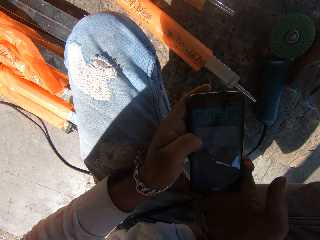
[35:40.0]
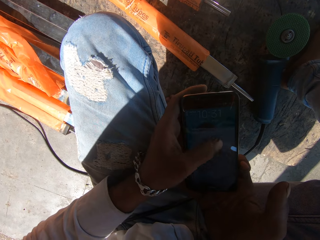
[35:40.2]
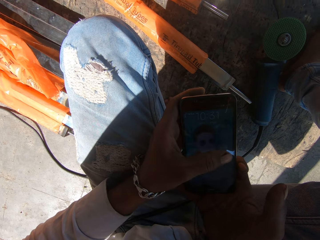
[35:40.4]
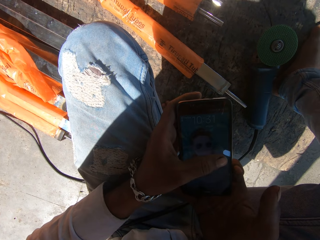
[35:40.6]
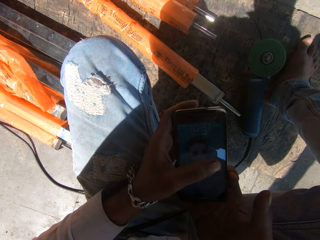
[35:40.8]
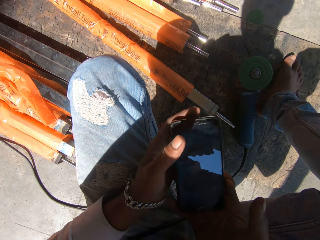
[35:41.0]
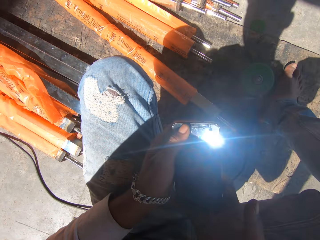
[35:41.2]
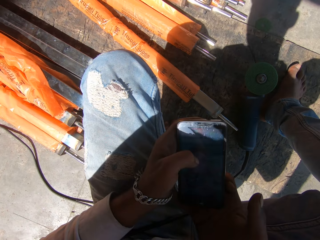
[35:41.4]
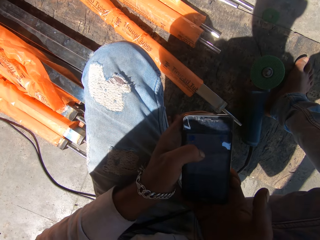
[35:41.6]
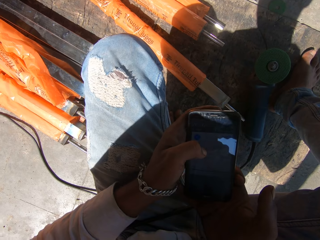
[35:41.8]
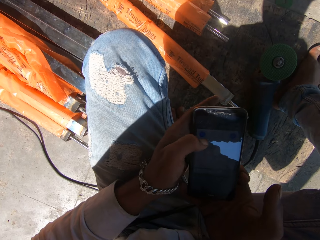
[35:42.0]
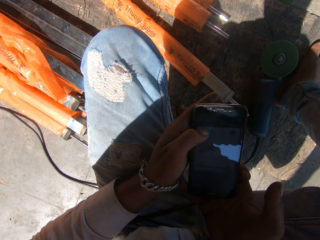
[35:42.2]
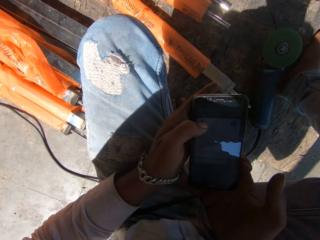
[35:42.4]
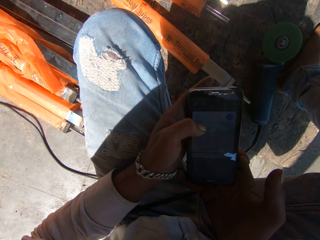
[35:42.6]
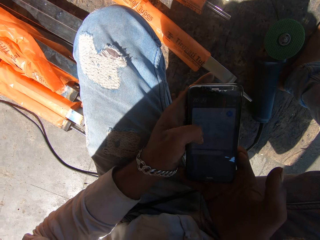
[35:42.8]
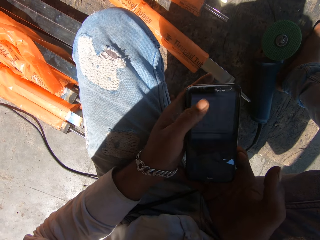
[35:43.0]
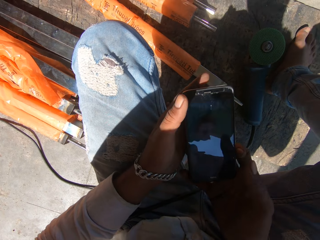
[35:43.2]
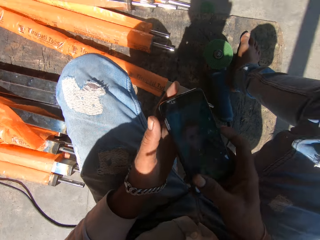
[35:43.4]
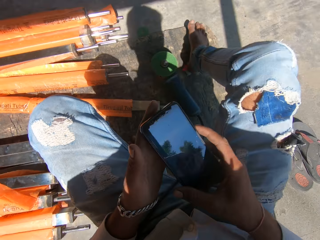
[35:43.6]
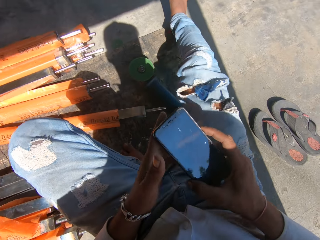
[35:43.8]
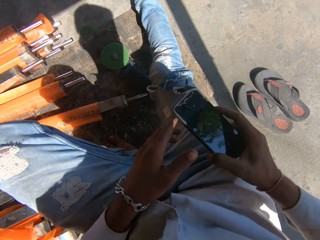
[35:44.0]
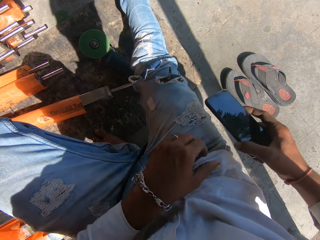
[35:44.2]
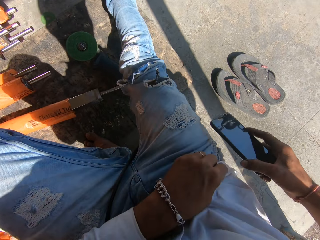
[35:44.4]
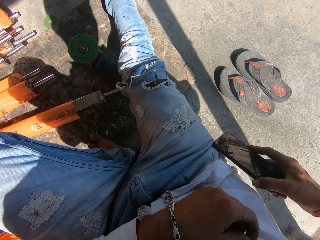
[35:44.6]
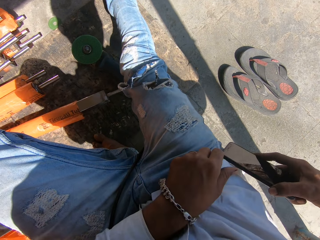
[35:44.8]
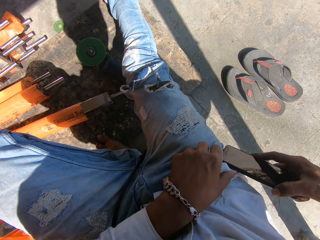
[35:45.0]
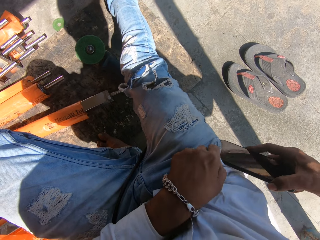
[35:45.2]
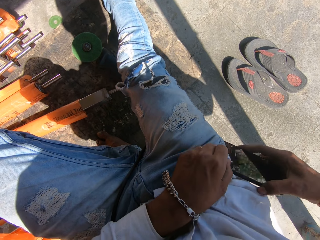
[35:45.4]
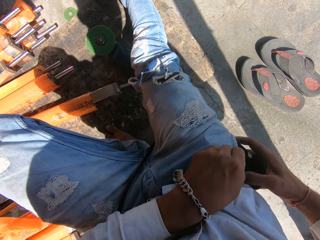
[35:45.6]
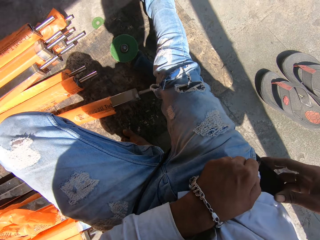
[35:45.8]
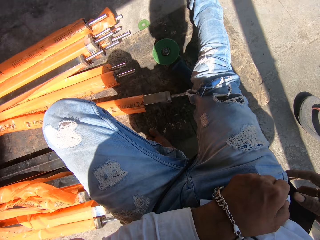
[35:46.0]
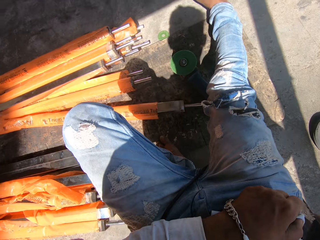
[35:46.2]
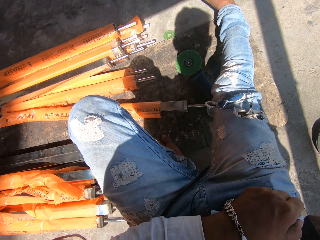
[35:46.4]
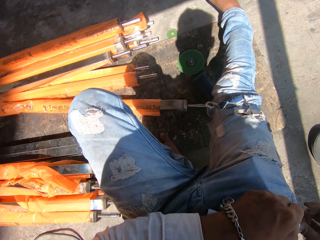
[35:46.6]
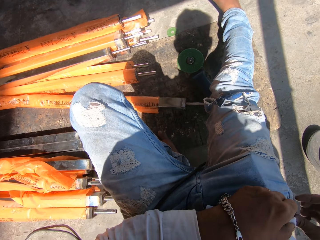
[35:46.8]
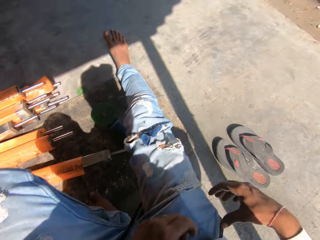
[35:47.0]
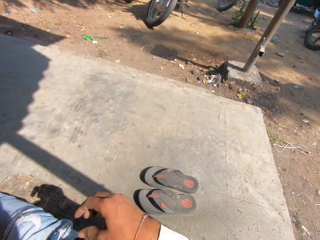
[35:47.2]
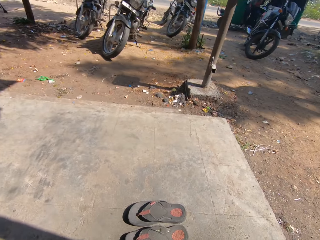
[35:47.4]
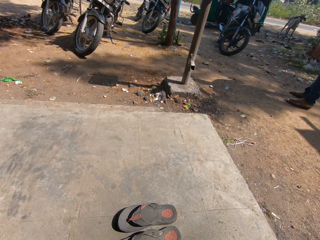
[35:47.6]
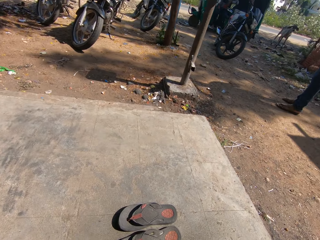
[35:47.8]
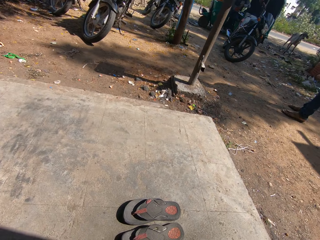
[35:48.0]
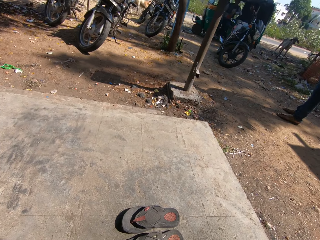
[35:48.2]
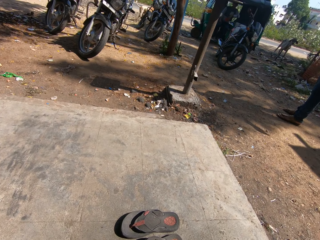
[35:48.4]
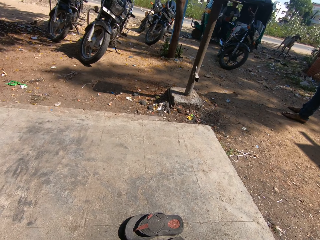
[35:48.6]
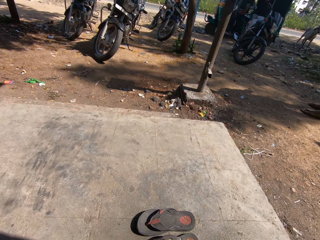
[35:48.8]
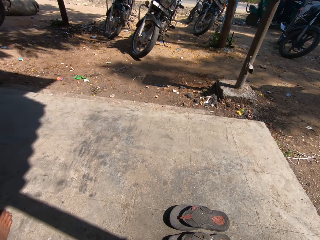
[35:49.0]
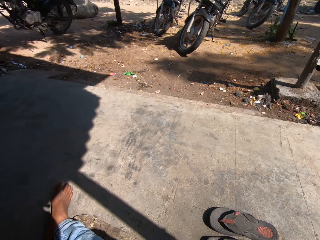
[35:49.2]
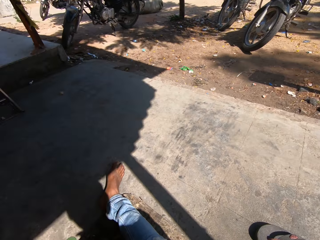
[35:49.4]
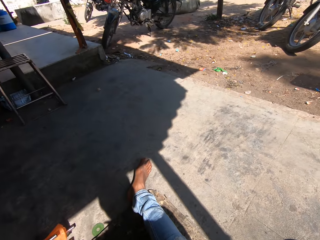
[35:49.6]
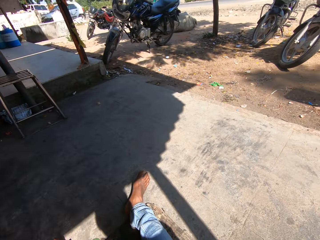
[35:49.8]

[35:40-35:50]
The camera wearer scrolls the phone with his left thumb. He holds his right pocket with his left hand. He puts the phone in his right pocket with his right hand.

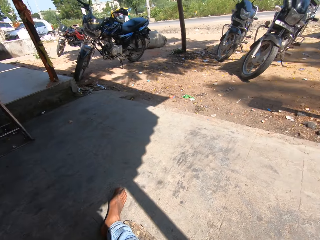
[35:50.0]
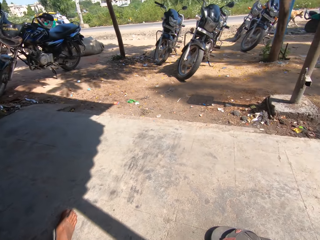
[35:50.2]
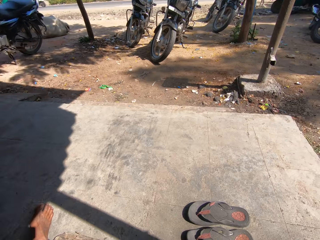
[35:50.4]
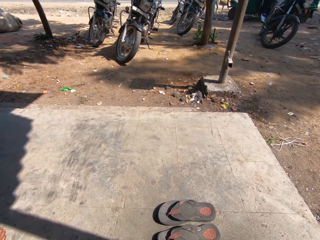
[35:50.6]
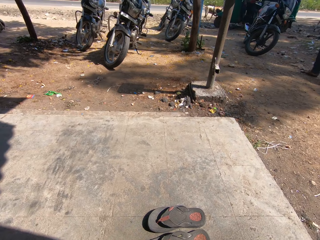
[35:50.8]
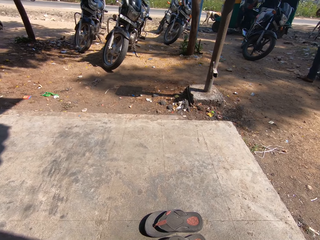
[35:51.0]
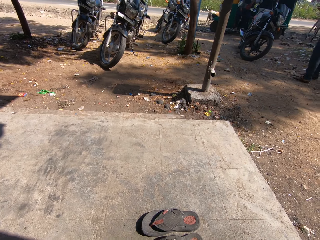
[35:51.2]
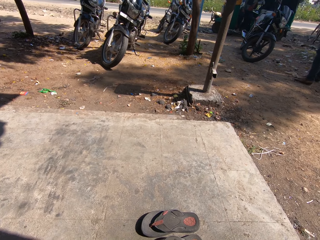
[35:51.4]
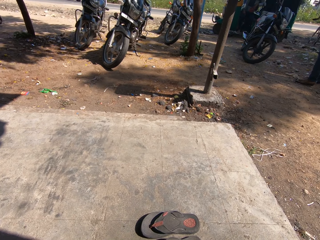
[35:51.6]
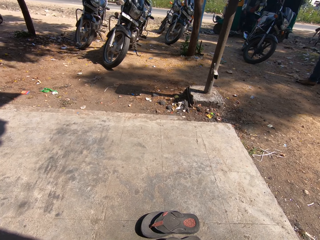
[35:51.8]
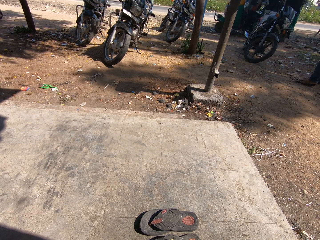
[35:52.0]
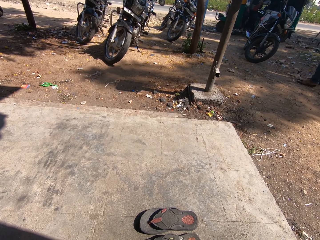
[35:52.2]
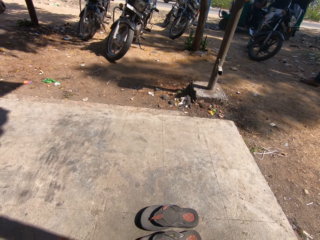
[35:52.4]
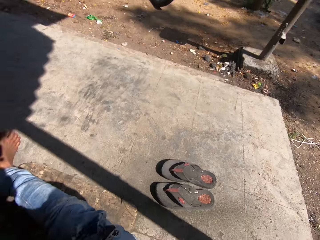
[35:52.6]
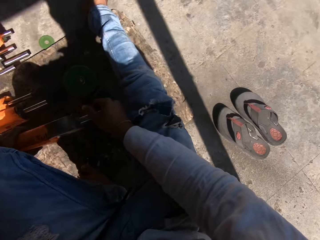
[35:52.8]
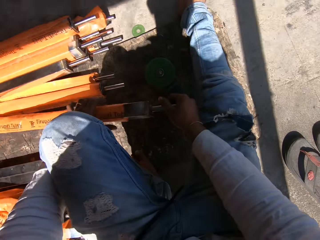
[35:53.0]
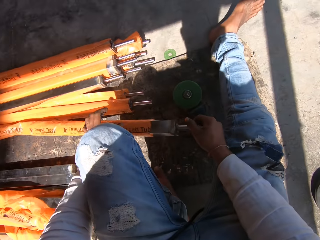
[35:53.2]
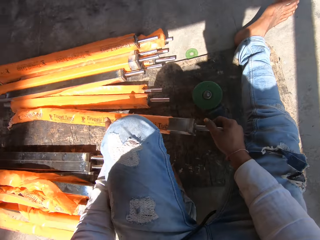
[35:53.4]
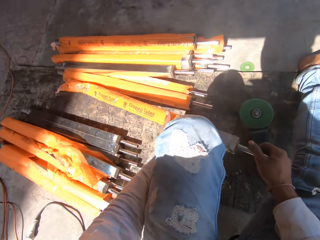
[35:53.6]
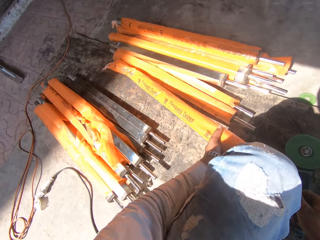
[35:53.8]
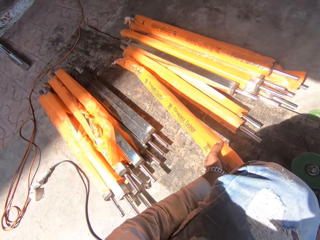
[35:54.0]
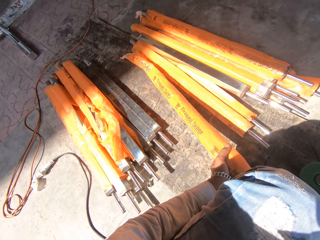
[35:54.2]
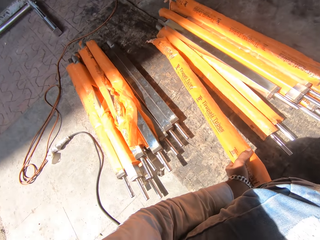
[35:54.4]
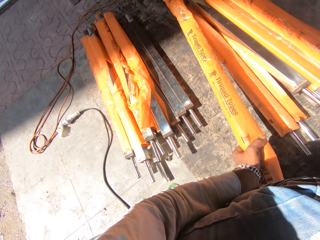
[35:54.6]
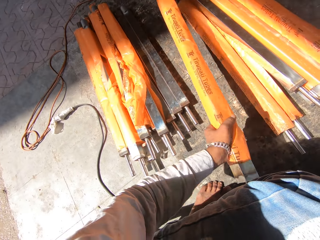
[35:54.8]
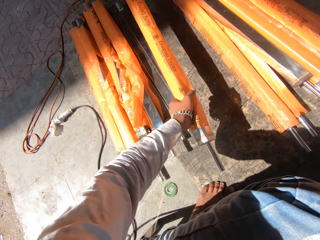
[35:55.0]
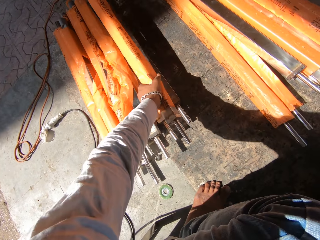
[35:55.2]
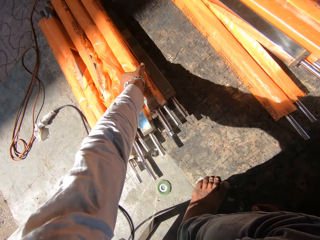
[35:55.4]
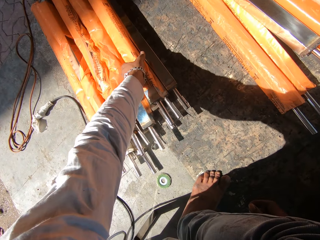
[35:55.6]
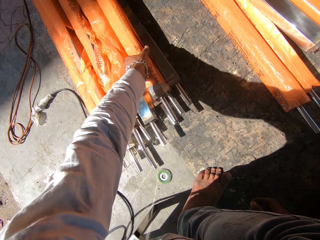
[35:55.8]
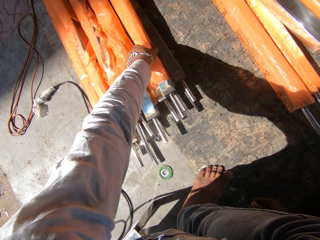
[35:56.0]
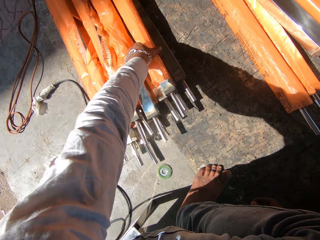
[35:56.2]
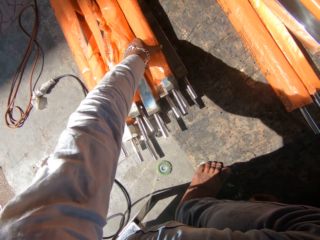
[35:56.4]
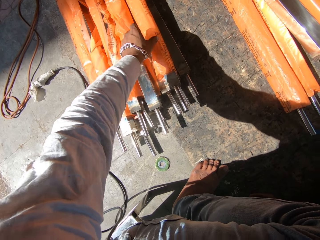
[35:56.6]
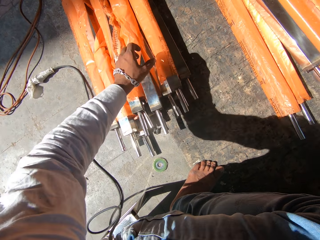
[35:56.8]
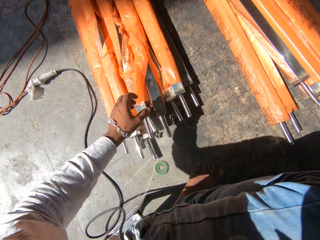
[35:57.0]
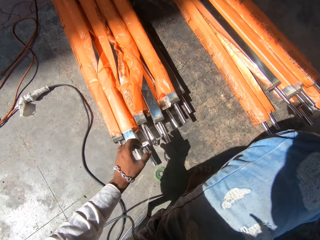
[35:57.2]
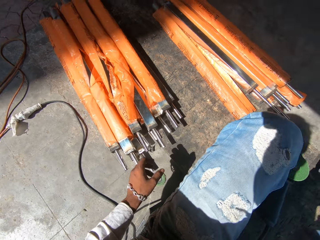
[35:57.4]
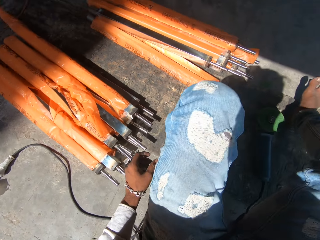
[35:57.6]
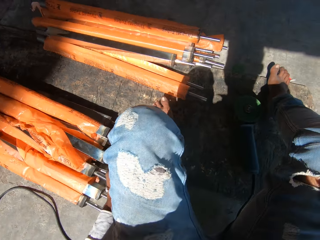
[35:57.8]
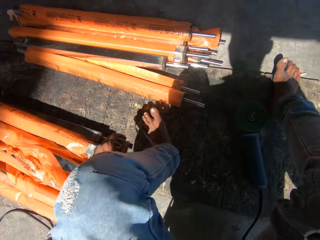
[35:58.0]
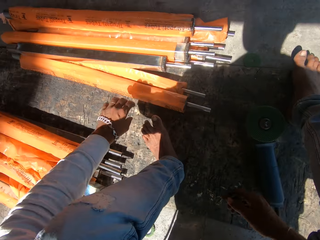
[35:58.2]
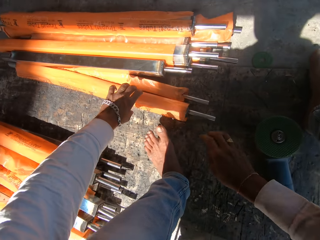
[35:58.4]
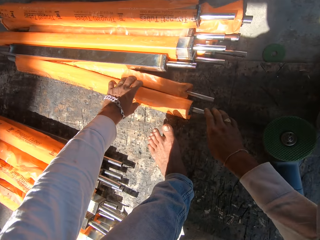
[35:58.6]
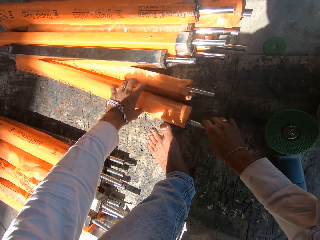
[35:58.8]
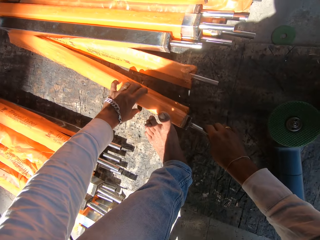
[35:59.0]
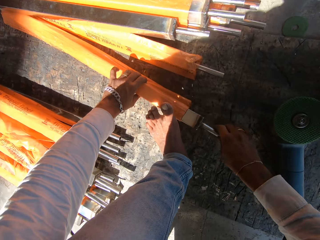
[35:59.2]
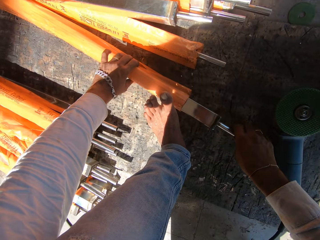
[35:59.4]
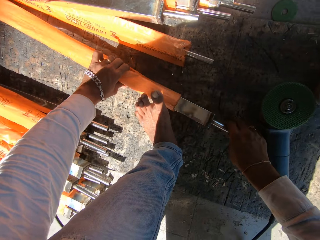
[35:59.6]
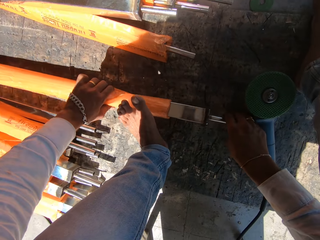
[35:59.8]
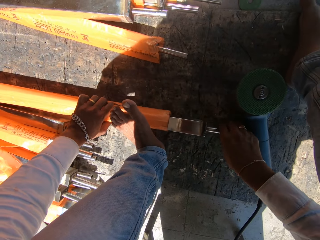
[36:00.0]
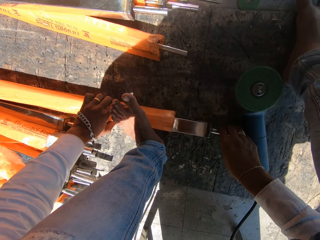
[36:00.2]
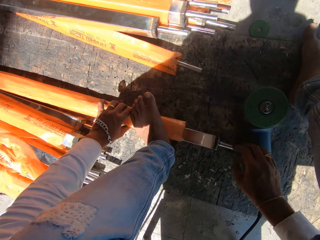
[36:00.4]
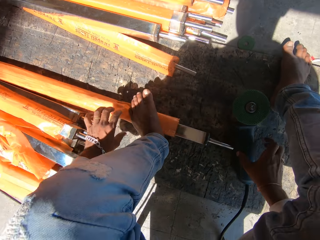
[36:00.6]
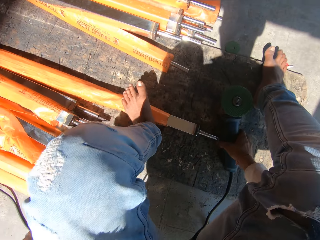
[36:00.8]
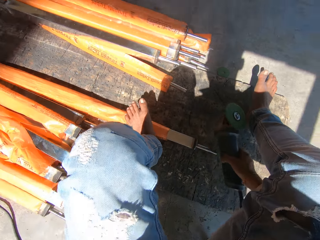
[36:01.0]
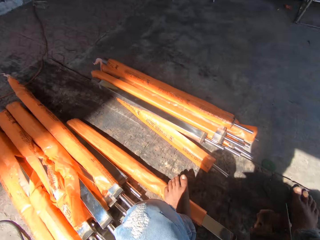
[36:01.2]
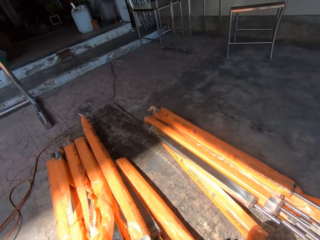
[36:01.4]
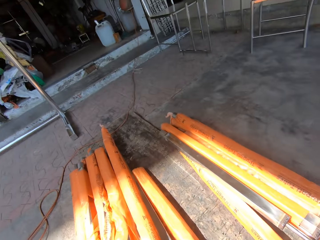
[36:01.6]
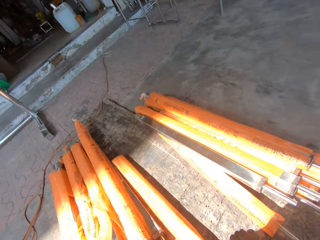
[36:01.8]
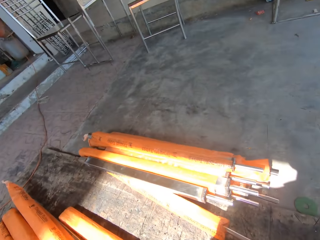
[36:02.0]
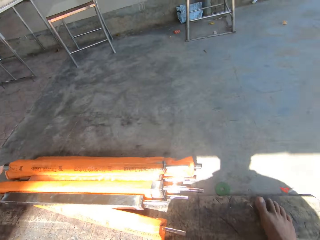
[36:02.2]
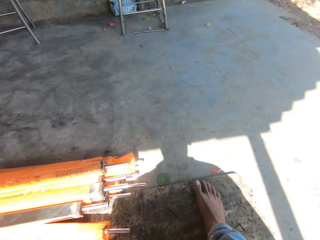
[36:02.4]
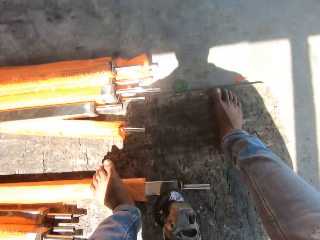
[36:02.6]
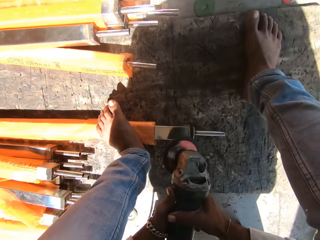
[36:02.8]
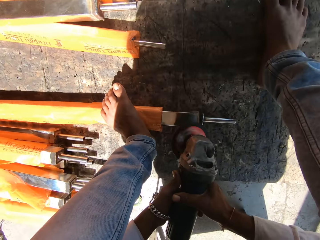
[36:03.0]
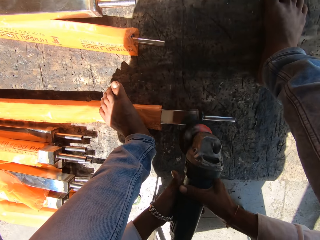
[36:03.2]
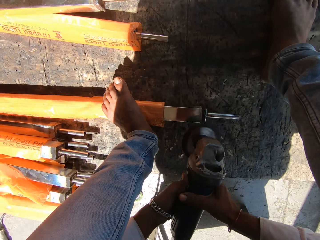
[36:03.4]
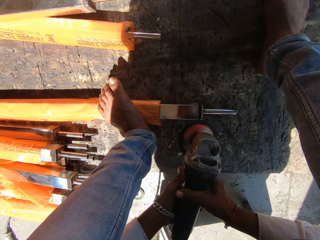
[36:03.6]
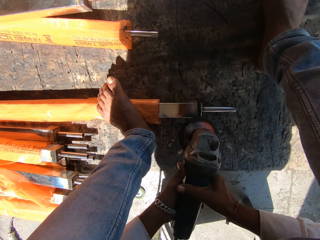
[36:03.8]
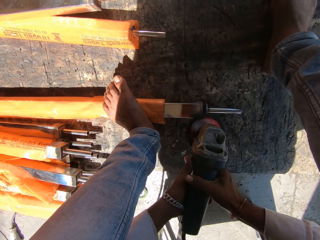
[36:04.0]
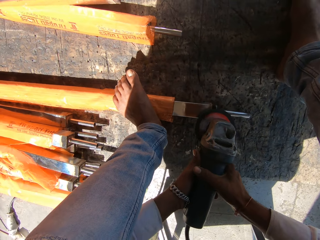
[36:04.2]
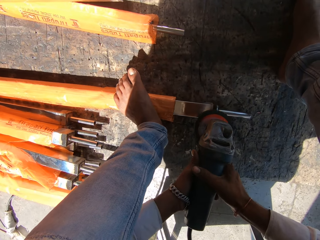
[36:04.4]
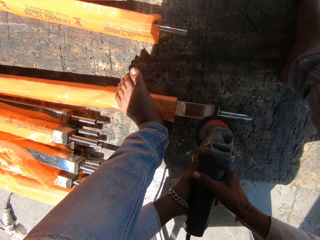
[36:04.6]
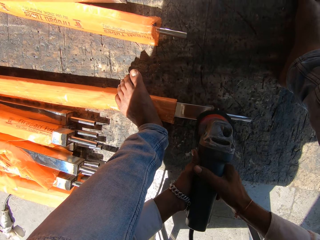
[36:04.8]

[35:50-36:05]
The camera wearer converses with a person. He holds the metal on the floor with both hands. He moves the metal on the floor with his left hand. He lifts the steel with his left hand and puts down the steel with his left hand. He holds the metal on the floor with both hands. He pulls the metal out of a protective cover with his right hand. He adjusts the steel with both hands. He steps on the metal with his left leg. He picks up the circular saw blade or angle grinder from the ground with his right hand. He sharpens the metal on the floor with the circular saw blade in both hands.
